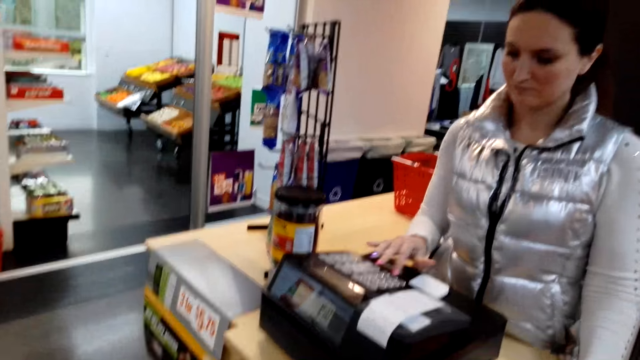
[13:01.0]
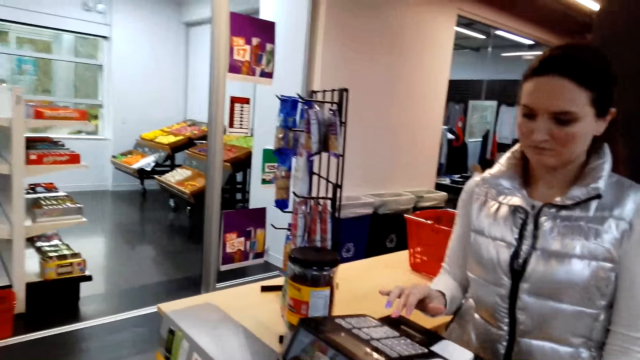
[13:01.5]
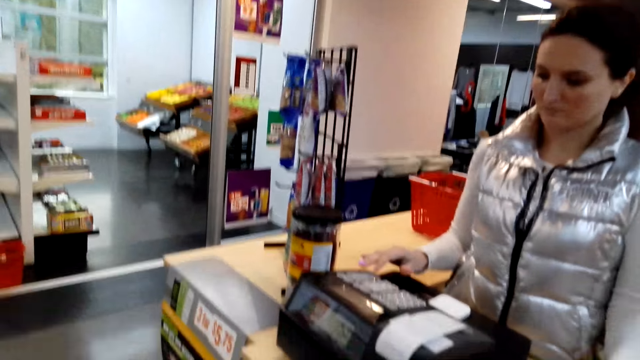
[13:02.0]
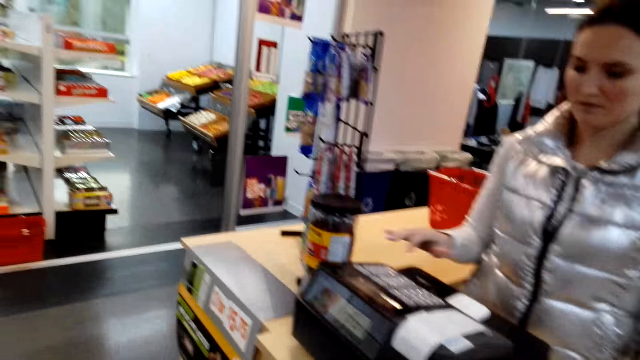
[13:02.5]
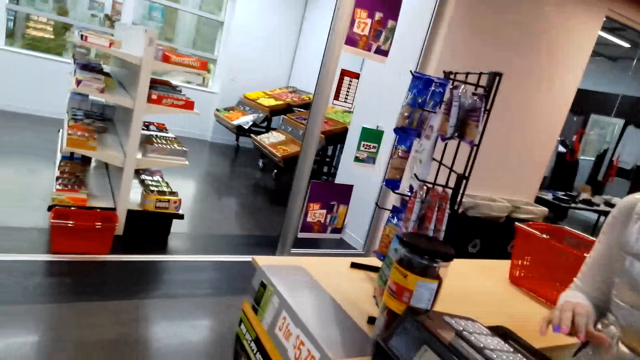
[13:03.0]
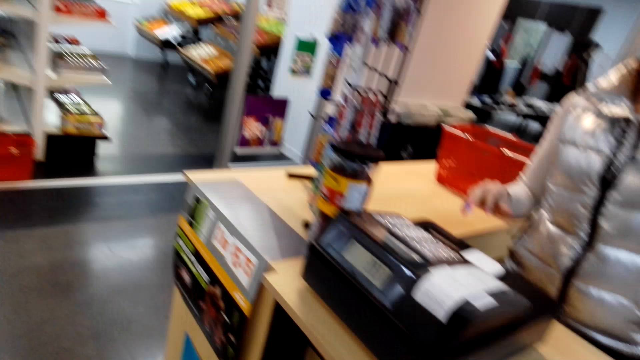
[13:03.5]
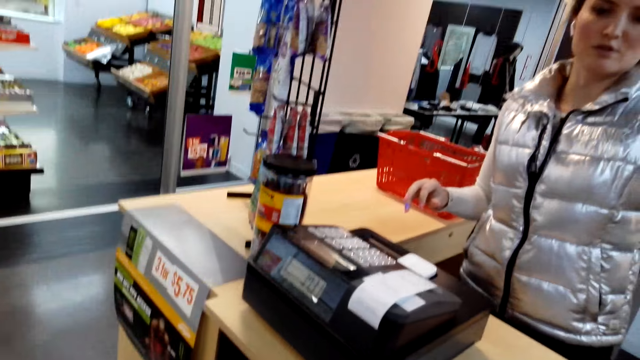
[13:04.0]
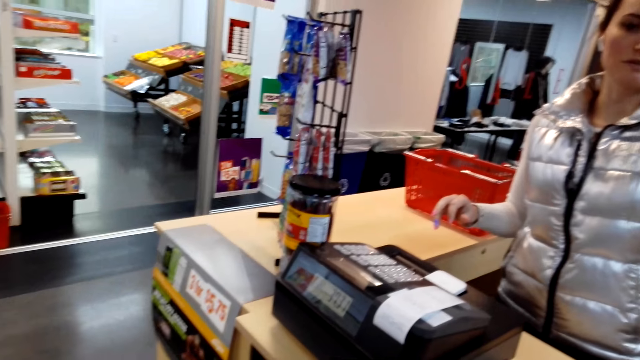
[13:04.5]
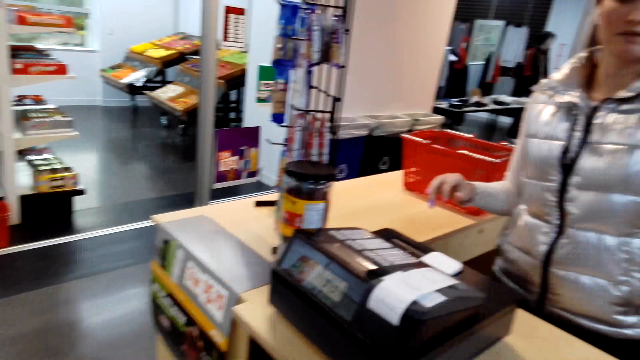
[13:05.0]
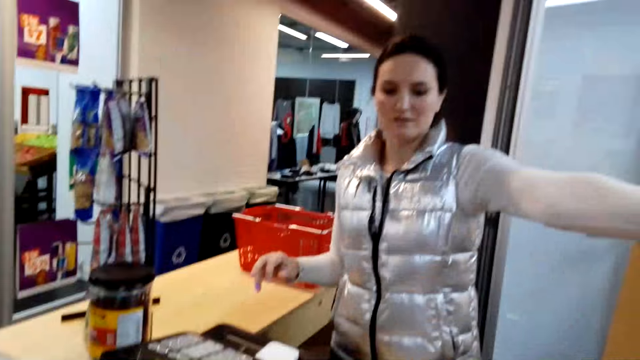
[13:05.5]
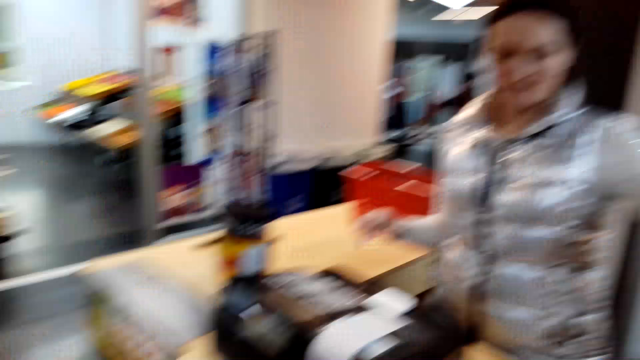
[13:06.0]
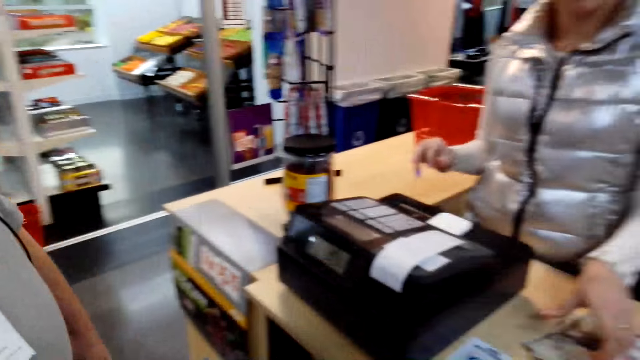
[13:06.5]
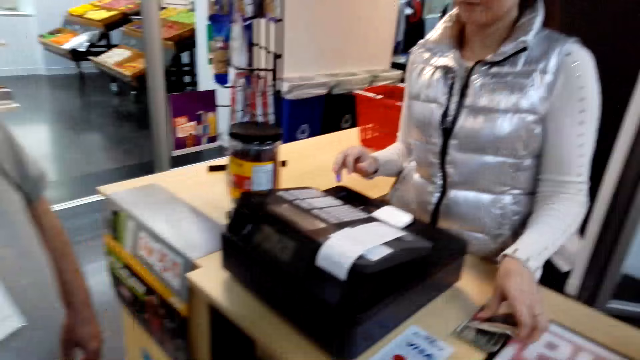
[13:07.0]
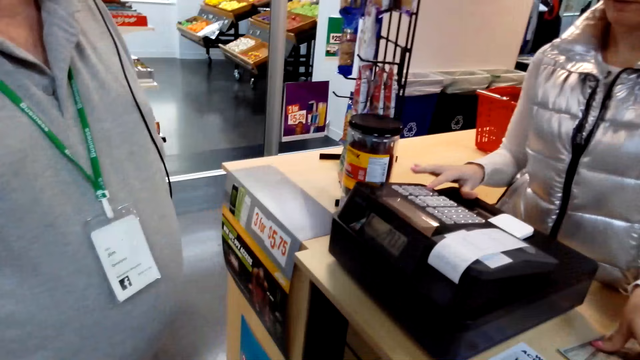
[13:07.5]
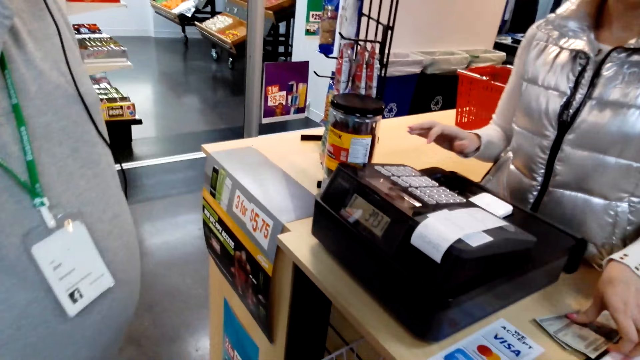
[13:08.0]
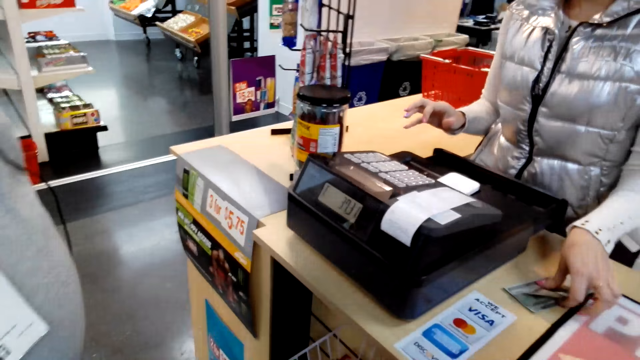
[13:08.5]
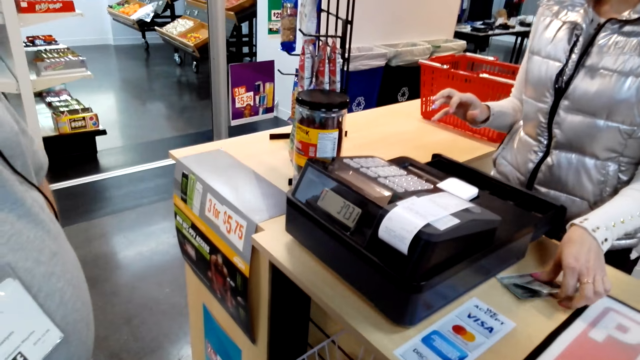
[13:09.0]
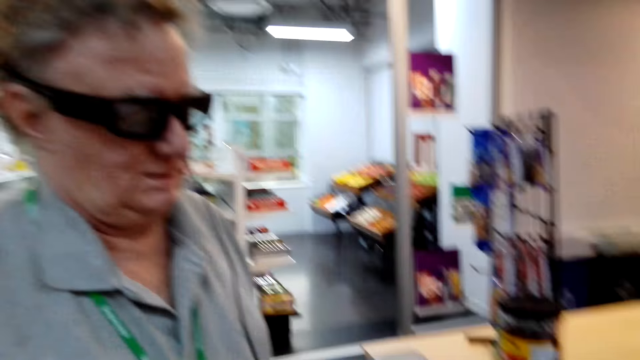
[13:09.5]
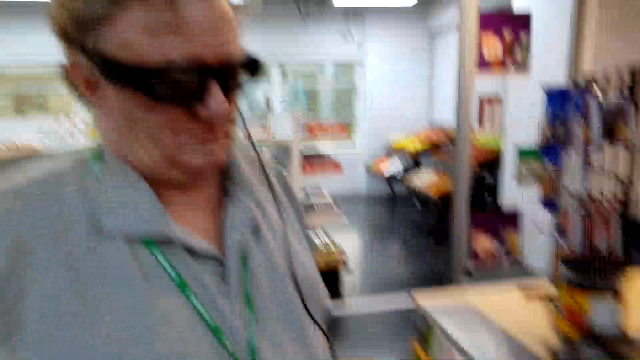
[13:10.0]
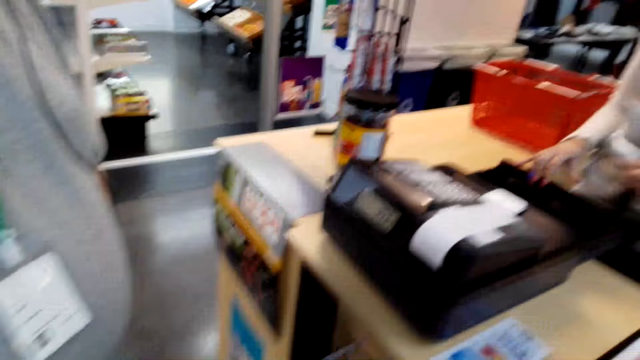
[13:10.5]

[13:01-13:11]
The lady keys in items in the cash register and puts the candy in the shopping bag. The camera wearer stands at the counter. They give the lady money. The lady opens the cash register.

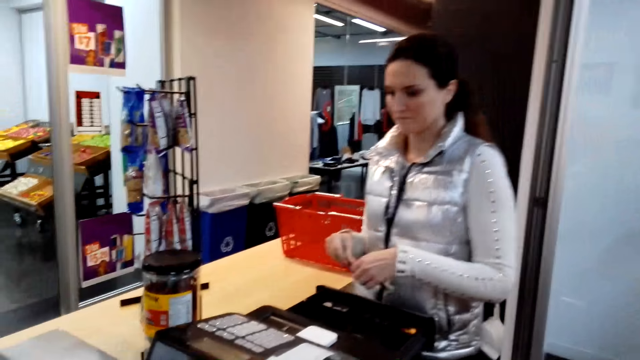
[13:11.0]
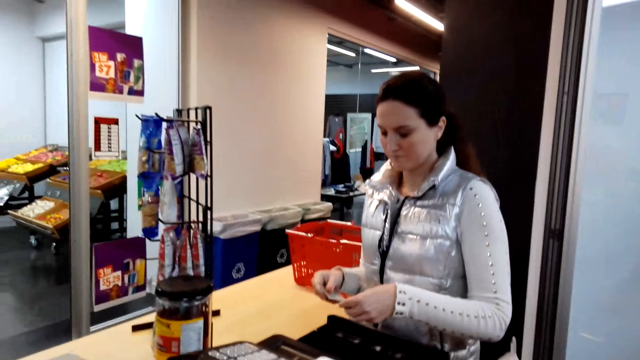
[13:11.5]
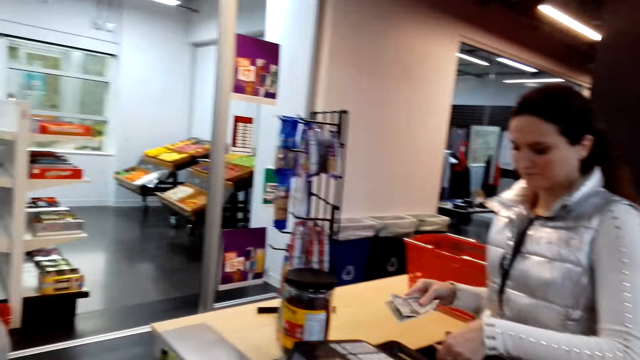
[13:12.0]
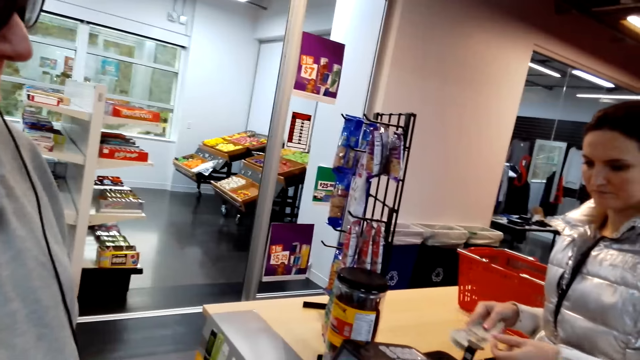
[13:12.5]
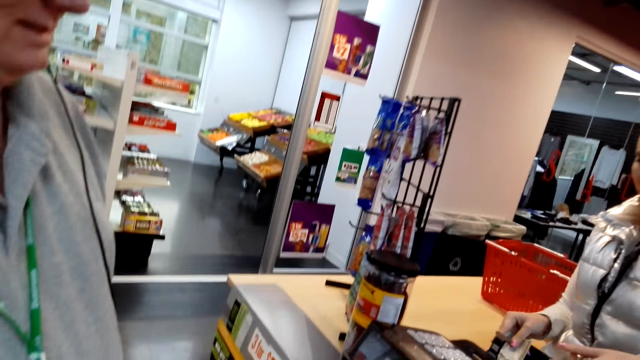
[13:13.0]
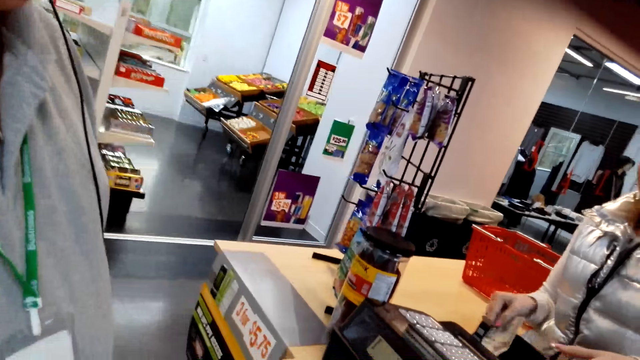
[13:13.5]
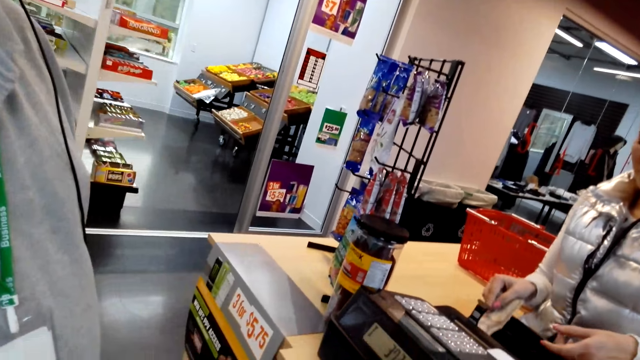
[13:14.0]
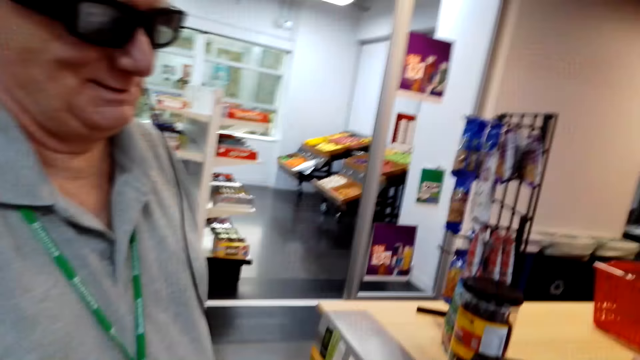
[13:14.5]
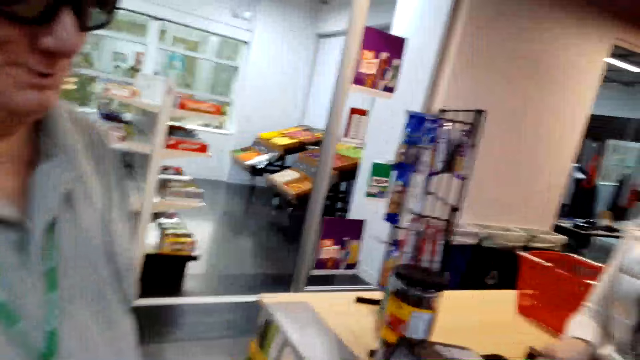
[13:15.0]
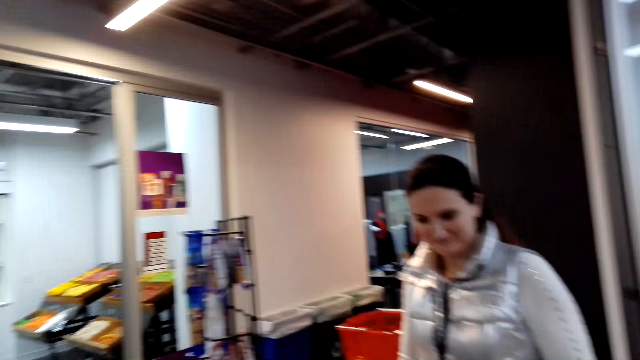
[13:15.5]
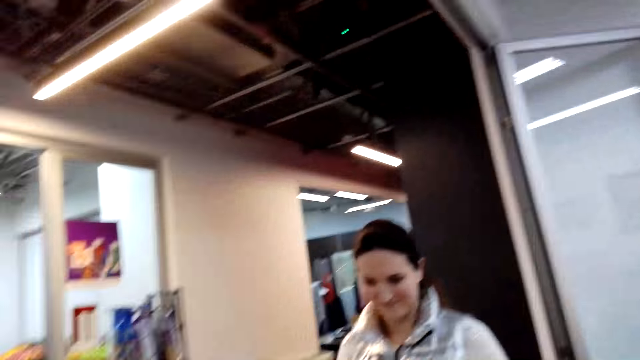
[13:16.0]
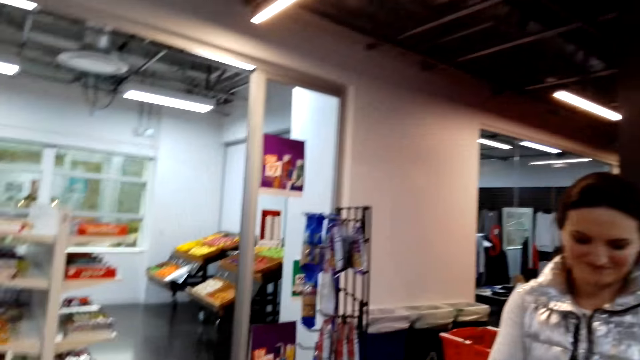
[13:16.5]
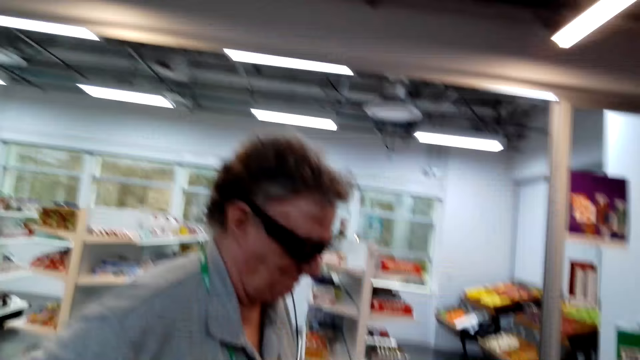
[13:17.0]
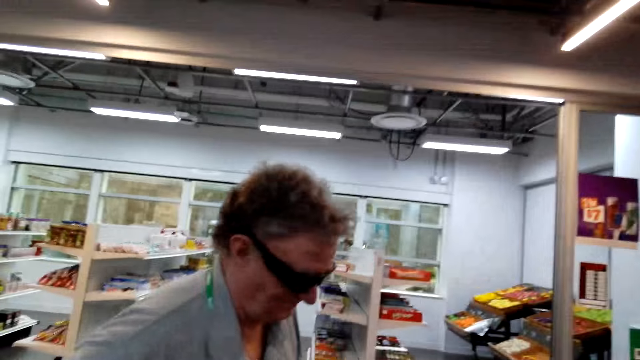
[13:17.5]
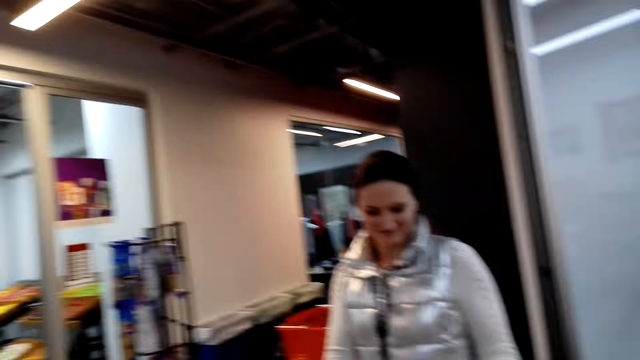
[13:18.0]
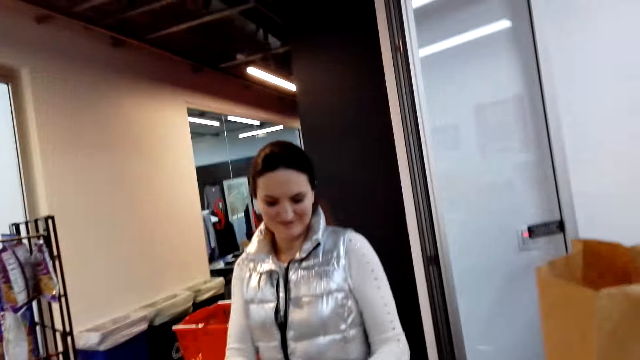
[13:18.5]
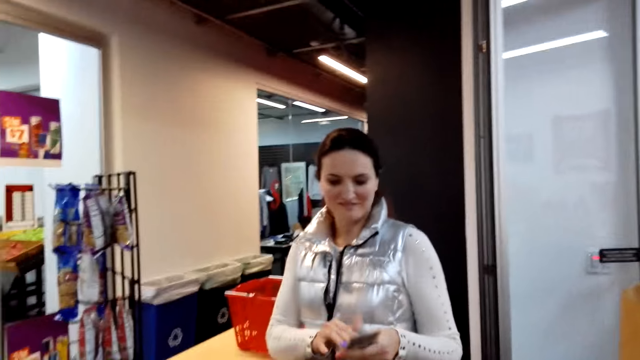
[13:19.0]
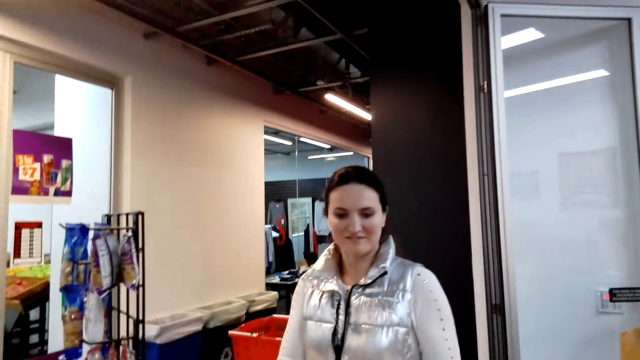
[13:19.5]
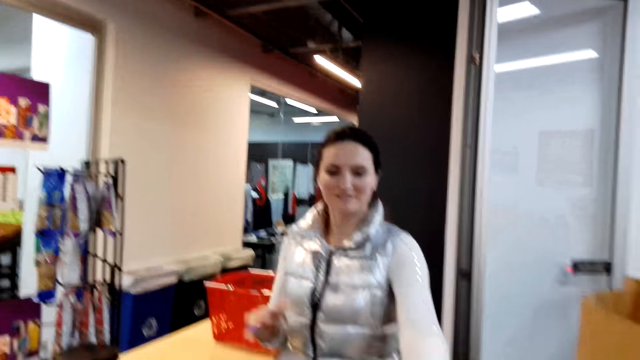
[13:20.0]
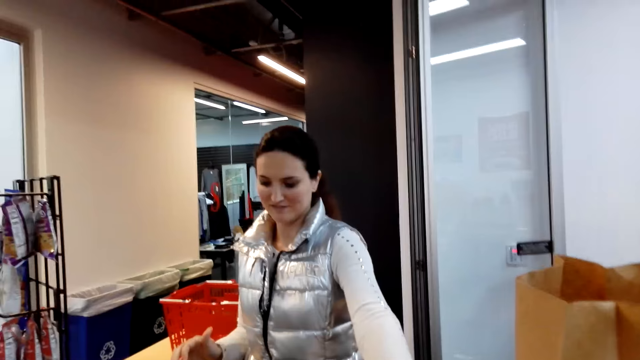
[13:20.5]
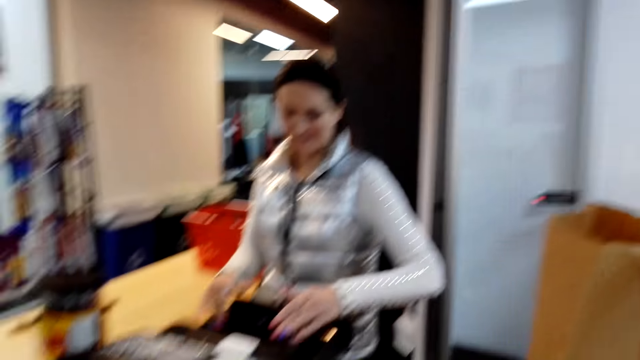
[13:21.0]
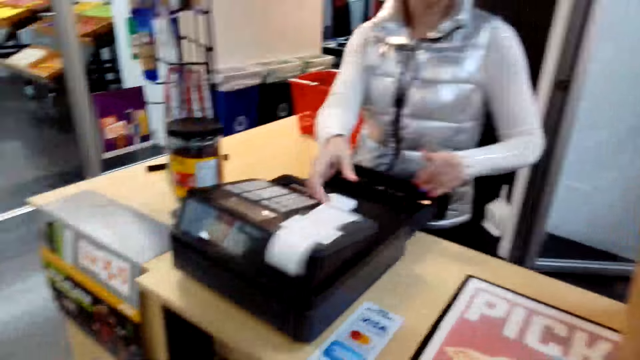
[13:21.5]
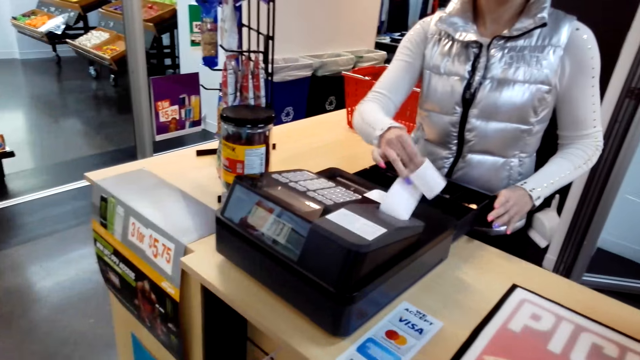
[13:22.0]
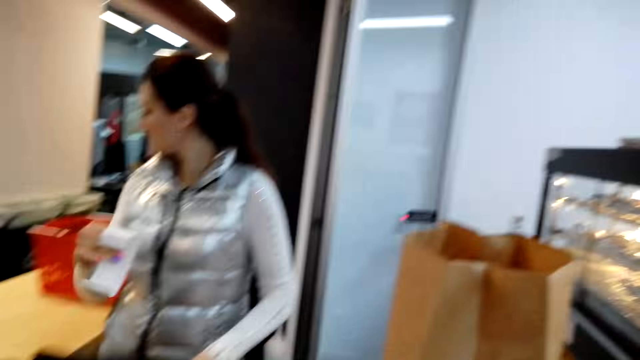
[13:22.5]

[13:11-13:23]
The man speaks to the camera wearer. The lady holds notes in her hands and puts money in the cash drawer. The man stands at the counter. The camera wearer looks around. The lady gives the camera wearer change. The lady tears the receipt and picks up the receipt on the cash register.
